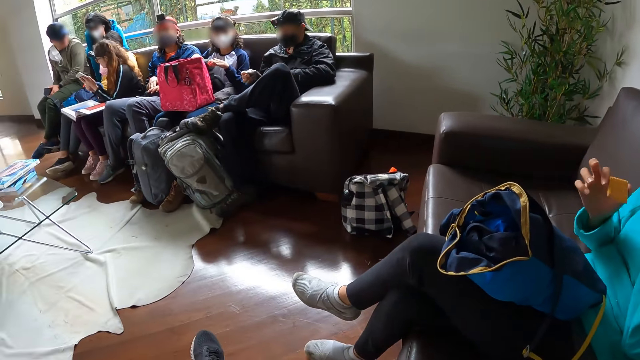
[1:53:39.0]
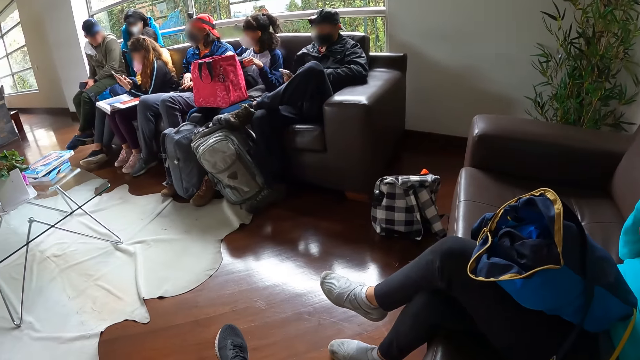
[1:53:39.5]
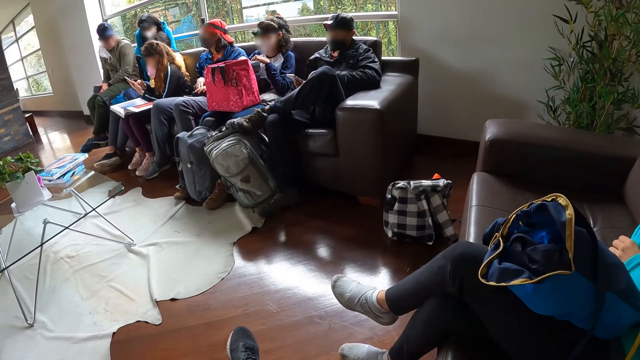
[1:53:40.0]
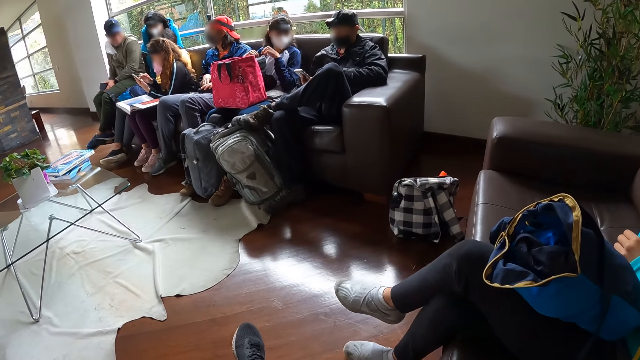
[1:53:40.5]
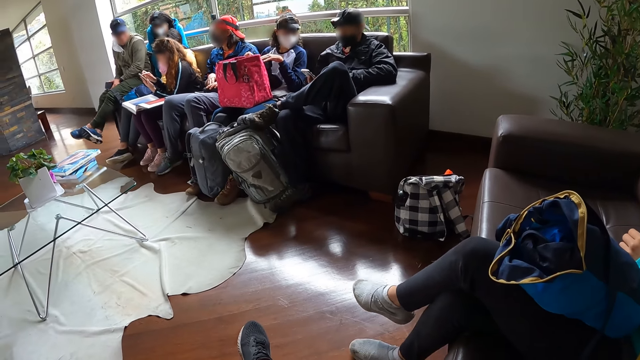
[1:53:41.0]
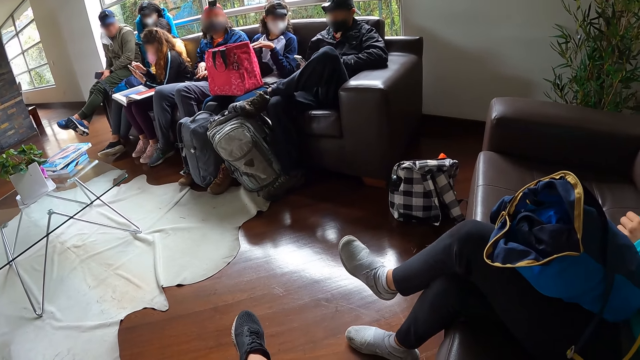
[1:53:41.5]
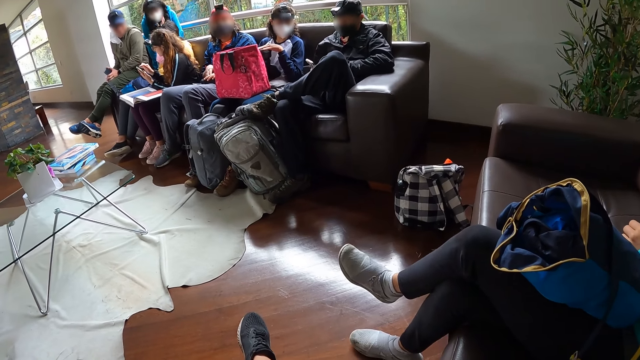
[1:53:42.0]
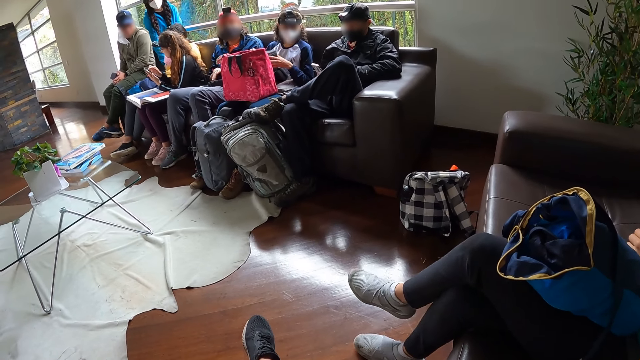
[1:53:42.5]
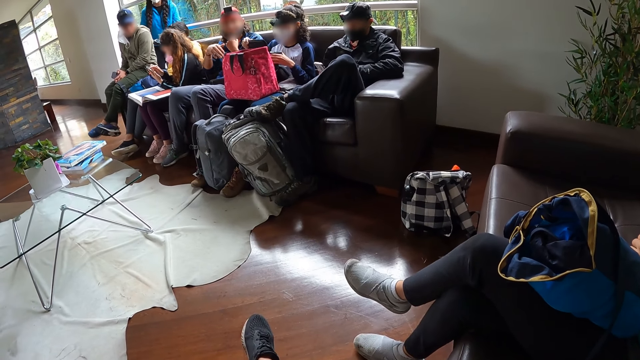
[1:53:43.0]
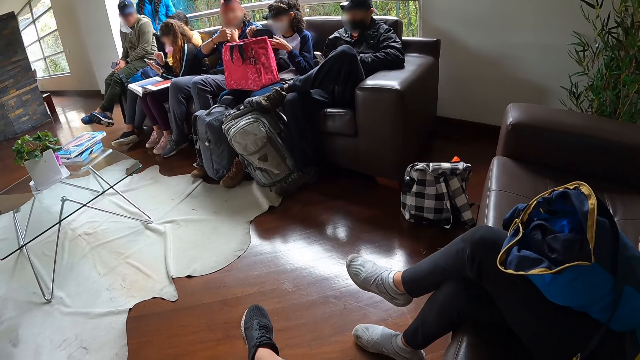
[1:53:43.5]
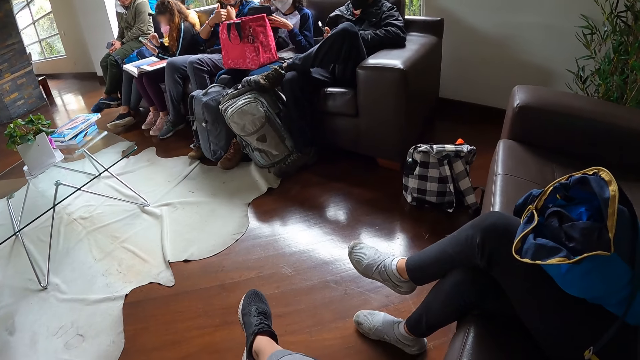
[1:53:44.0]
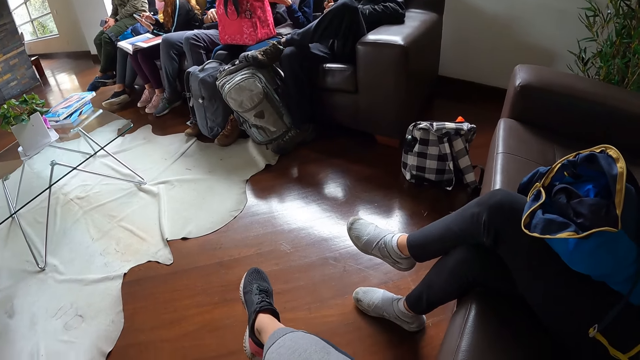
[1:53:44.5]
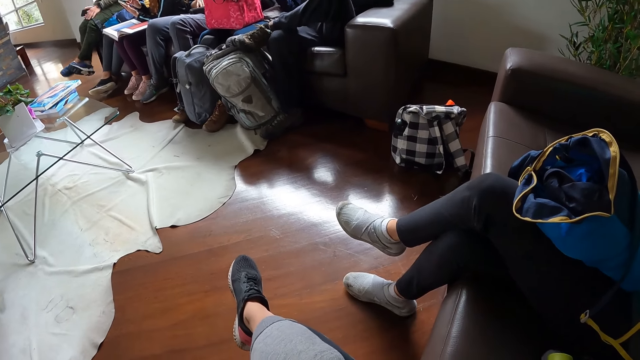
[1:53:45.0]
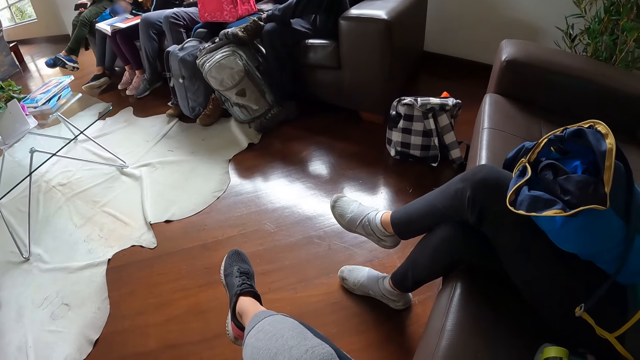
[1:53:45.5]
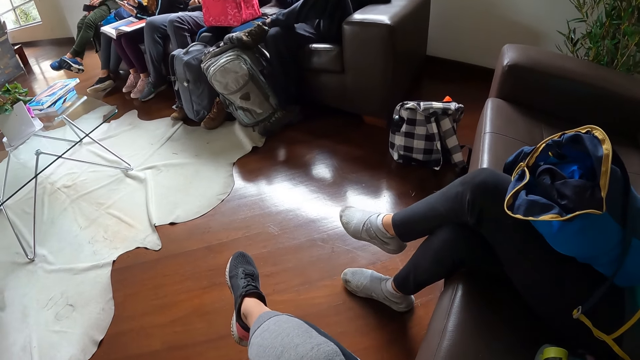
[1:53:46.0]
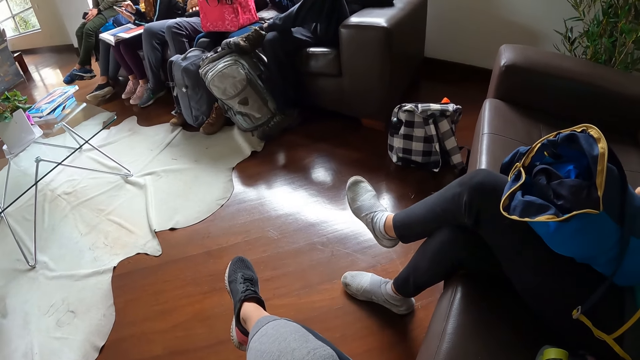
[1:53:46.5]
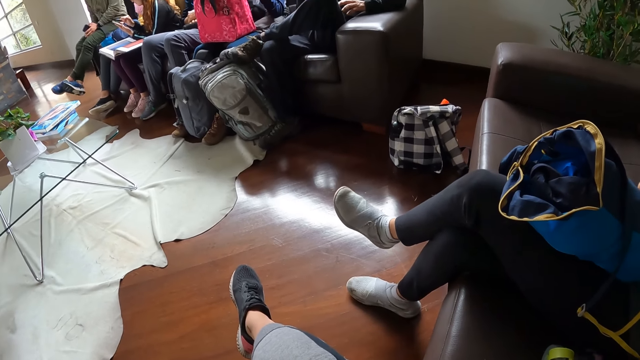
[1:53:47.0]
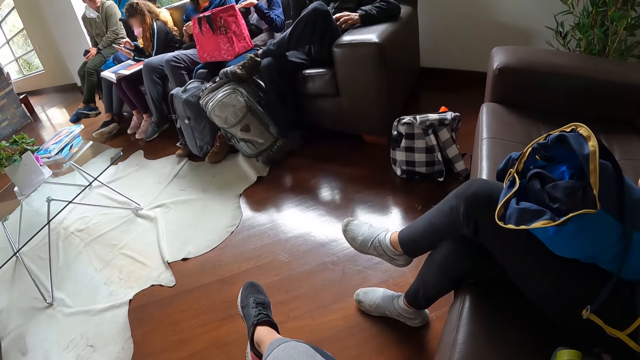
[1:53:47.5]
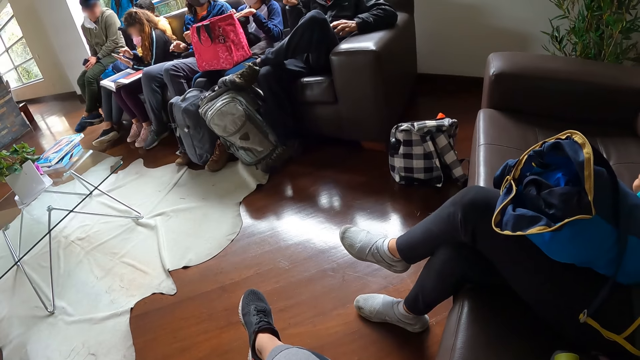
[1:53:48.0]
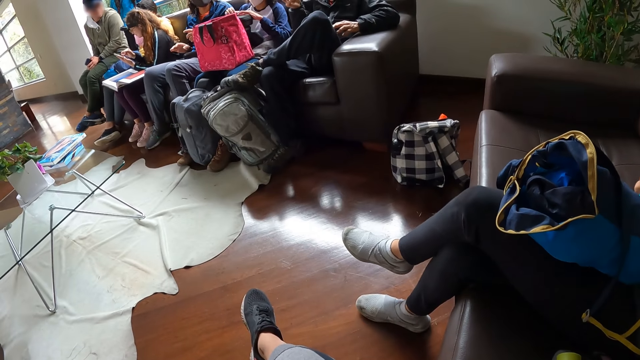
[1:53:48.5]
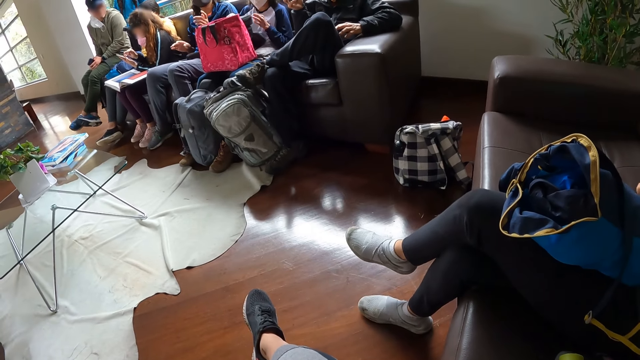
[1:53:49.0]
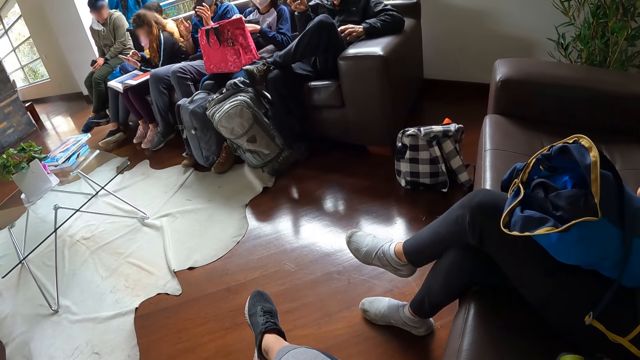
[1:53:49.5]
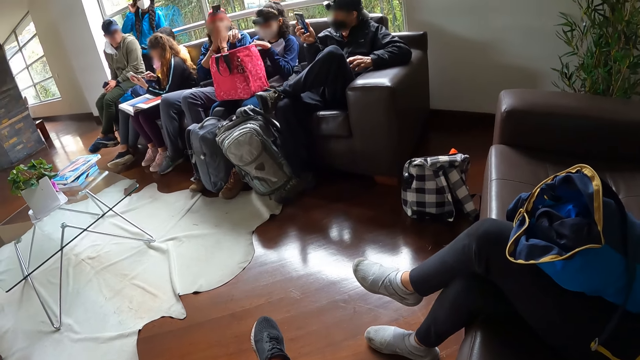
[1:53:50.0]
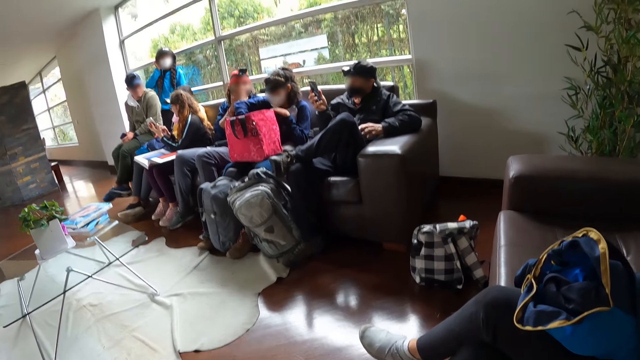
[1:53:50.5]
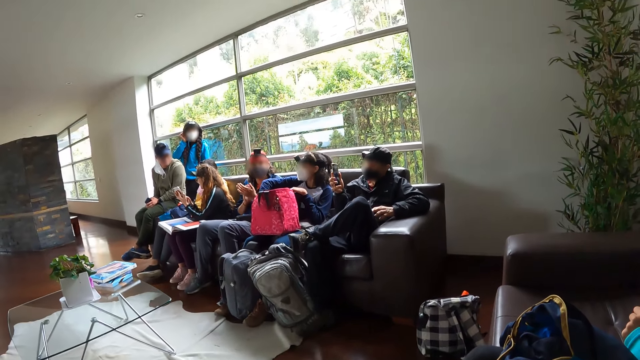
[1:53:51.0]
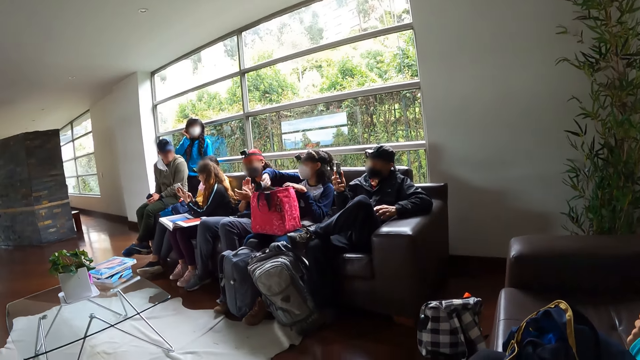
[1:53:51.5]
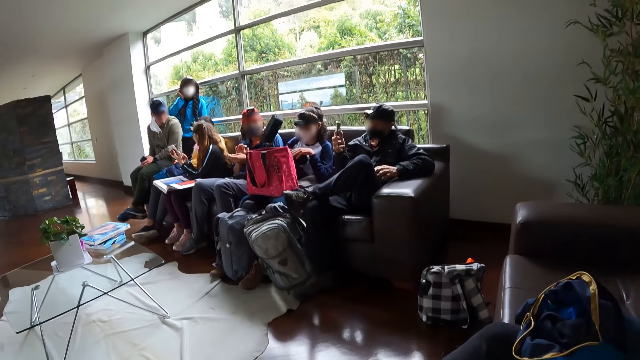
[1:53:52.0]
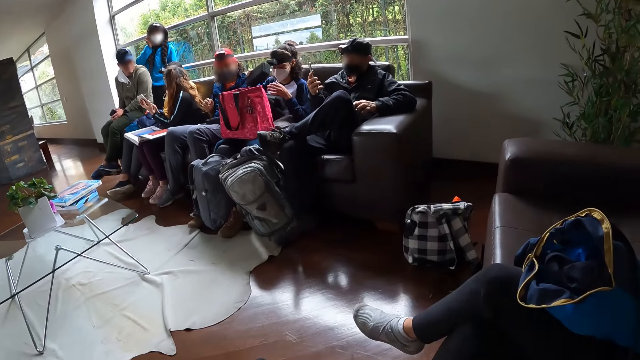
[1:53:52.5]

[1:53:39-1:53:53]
A man operates the phone with his hands. A woman opens the pouch in her hands. Another woman lowers a facemask on her face with her left hand. The second woman interacts with a third woman. The second woman gesticulates thumbs up. The first woman removes a battery from the pouch with her right hand. The second woman gesticulates with both hands. The first woman interacts with the second woman. Another man interacts with a fourth woman. The first woman closes the pouch in her hands. The first woman removes a pouch inside the bag in her lap with her right hand. A fifth woman shows the phone in her left hand to the fourth woman.

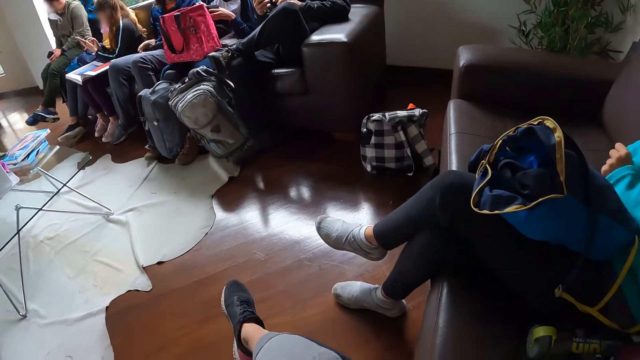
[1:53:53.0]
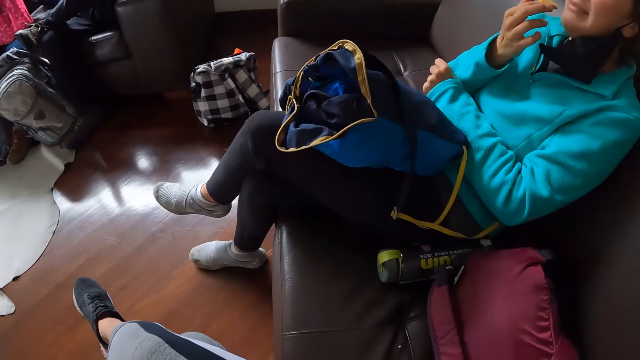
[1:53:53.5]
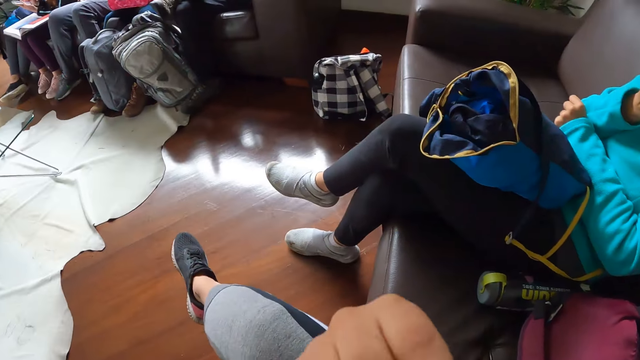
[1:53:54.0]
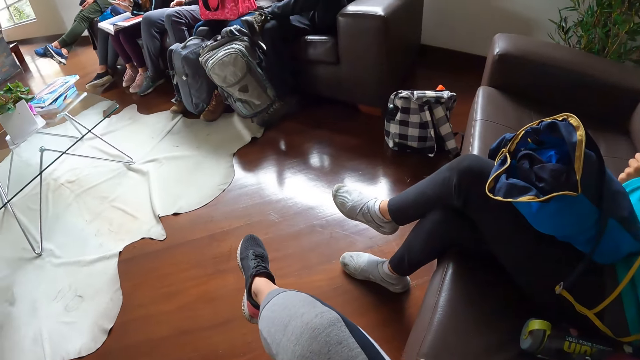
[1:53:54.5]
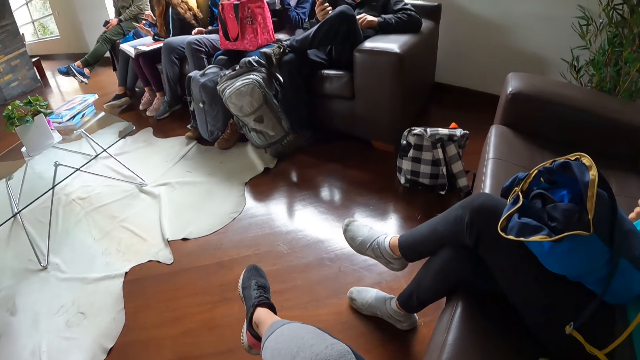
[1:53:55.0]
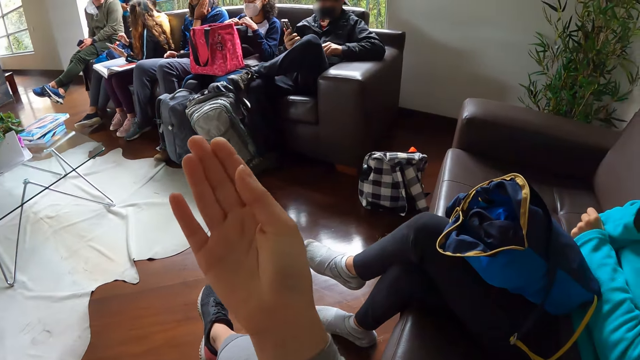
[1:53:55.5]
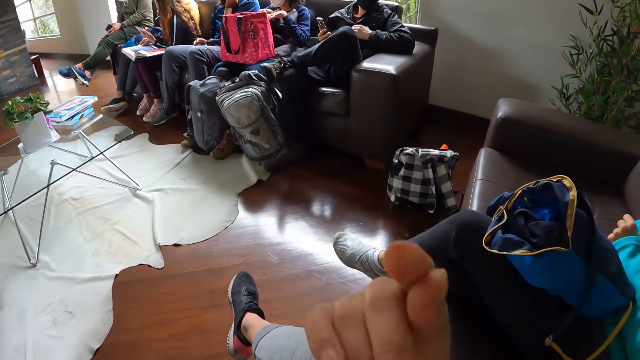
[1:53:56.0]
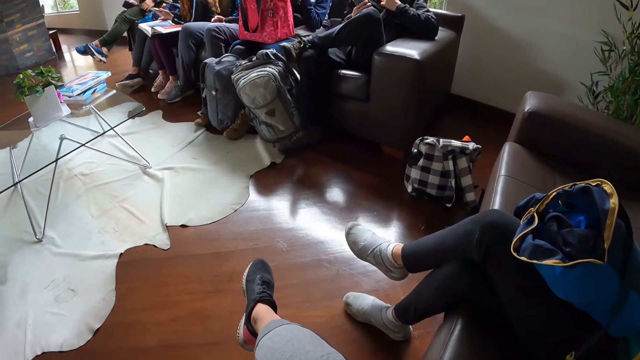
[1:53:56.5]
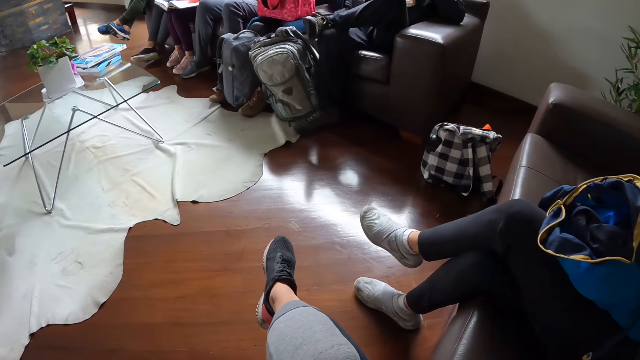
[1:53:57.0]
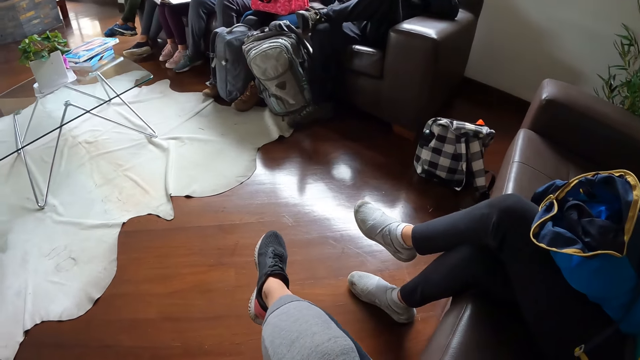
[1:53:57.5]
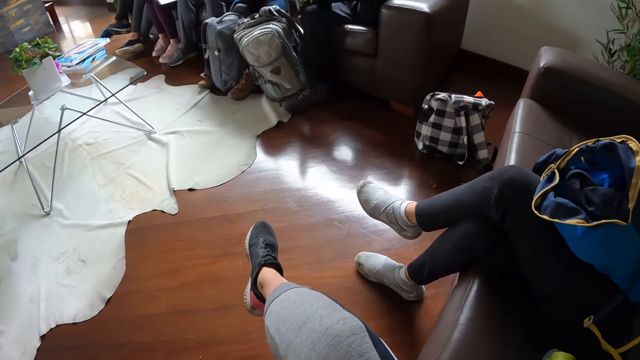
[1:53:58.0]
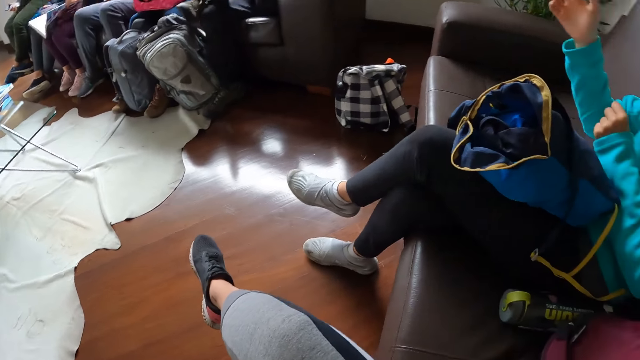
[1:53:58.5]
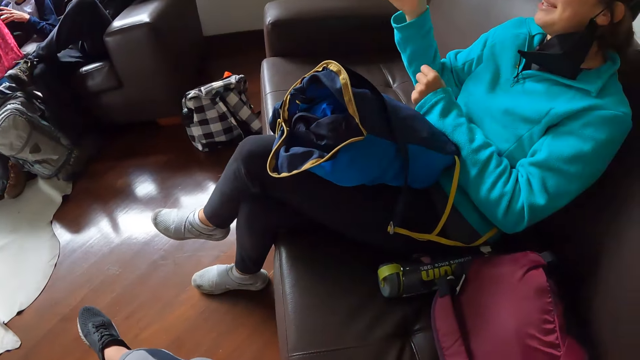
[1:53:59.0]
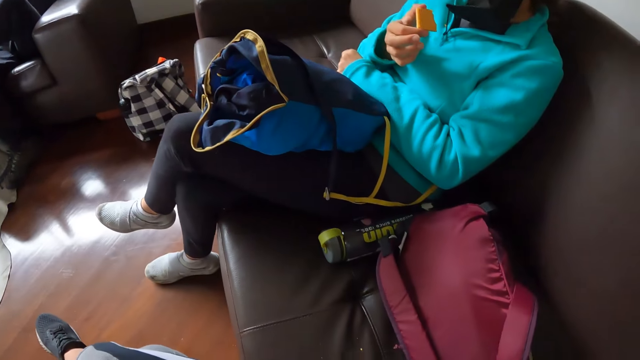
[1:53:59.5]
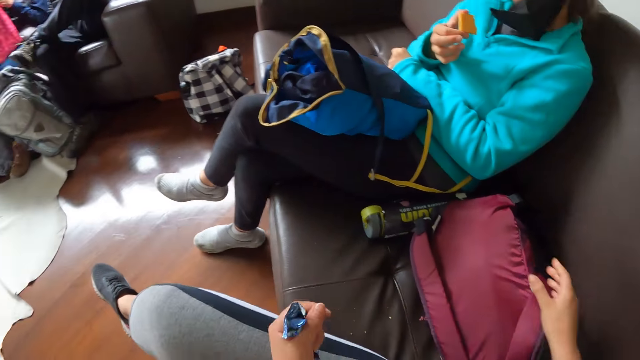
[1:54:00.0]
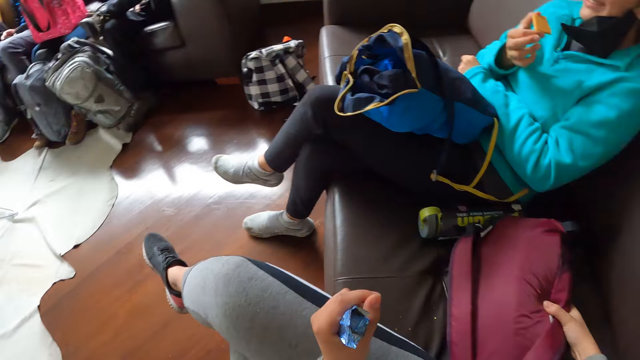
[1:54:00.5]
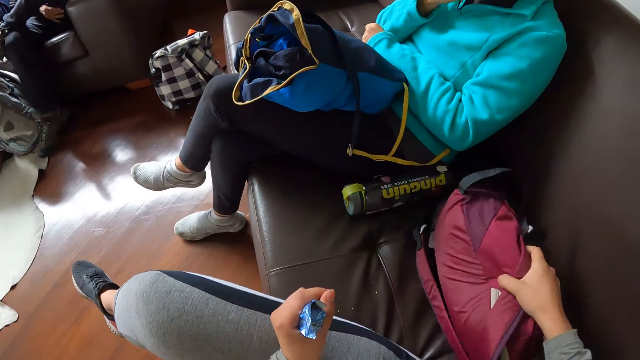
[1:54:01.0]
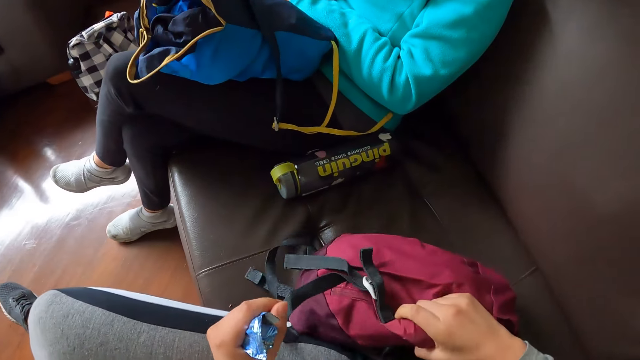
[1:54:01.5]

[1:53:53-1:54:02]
The camera wearer interacts with a woman. She gesticulates with her right hand. A man puts the phone in his right hand in the inner pocket of his jacket. The woman interacts with the camera wearer. The camera wearer adjusts a bag on the sofa with her right hand. She touches the bag.
